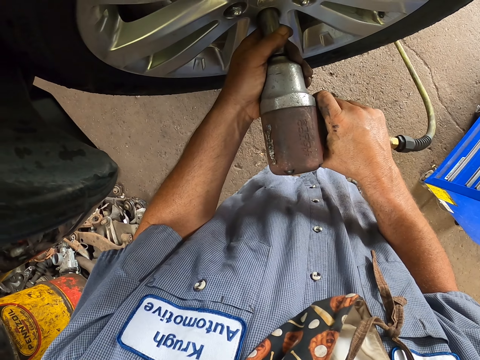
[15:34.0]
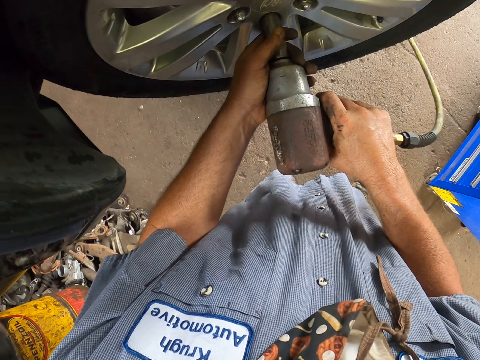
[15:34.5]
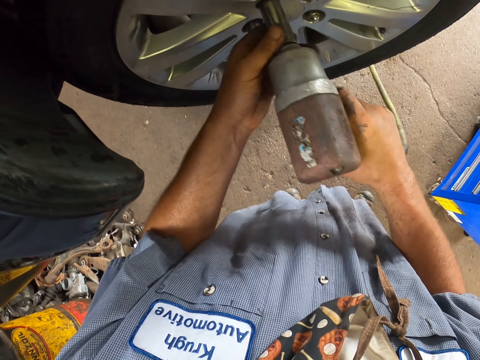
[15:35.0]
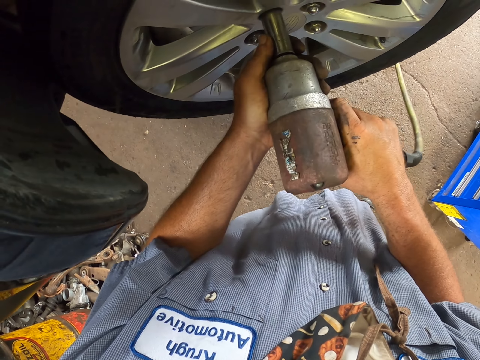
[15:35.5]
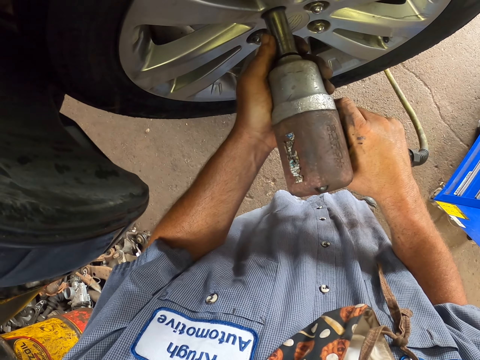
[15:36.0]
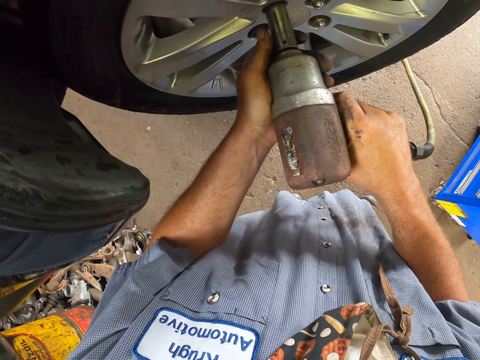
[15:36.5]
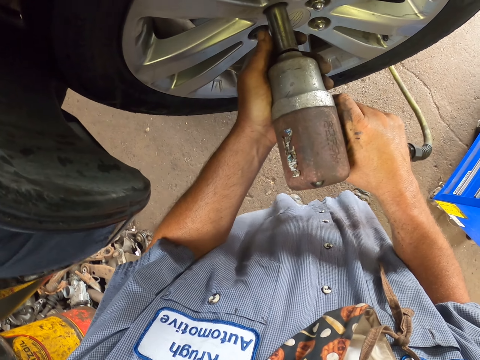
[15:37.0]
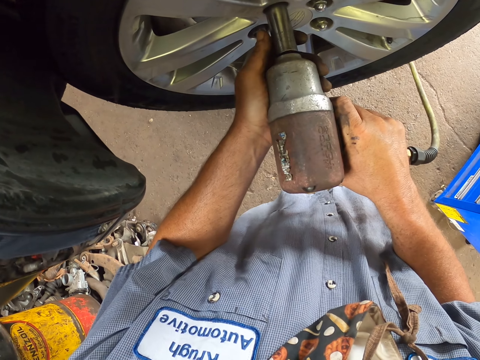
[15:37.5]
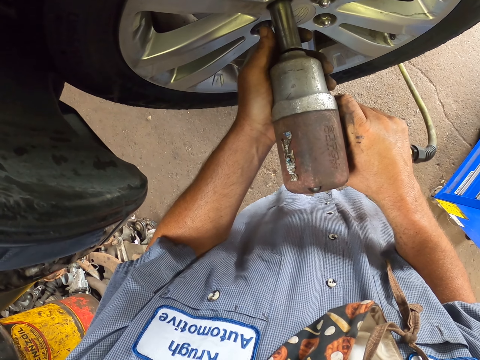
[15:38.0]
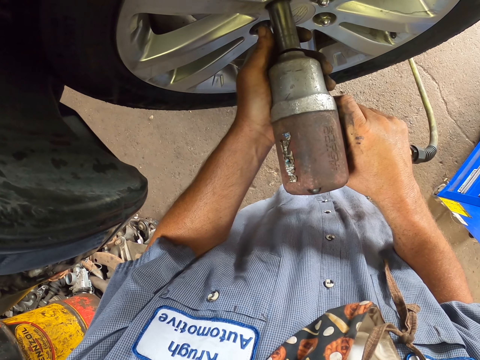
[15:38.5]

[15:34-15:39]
The camera wearer drills the screws on the wheel with a driller with both hands.

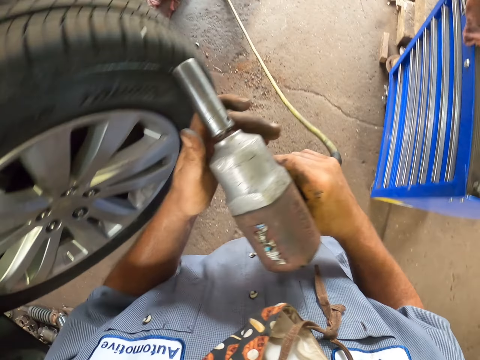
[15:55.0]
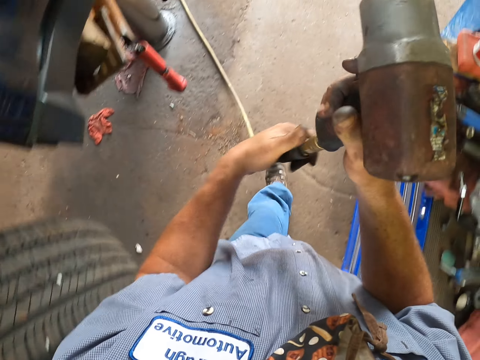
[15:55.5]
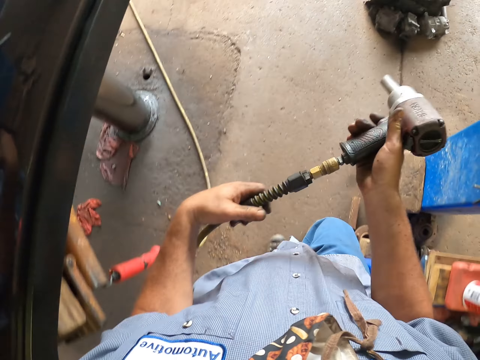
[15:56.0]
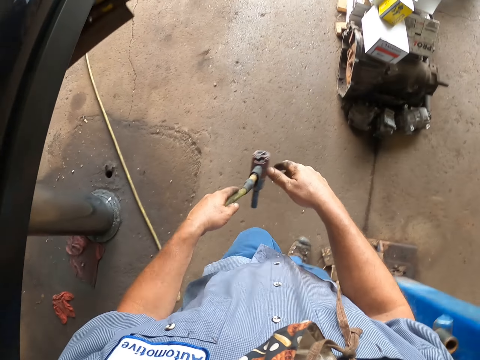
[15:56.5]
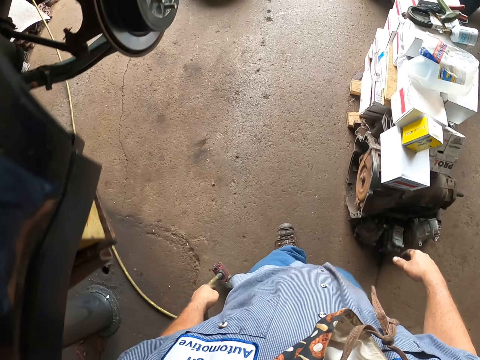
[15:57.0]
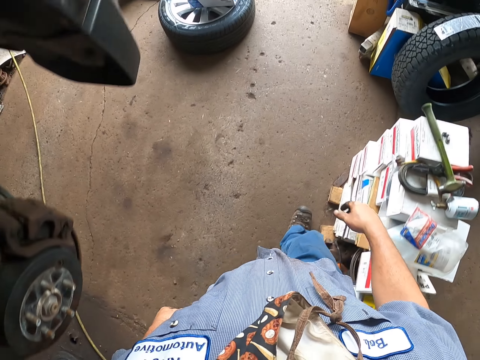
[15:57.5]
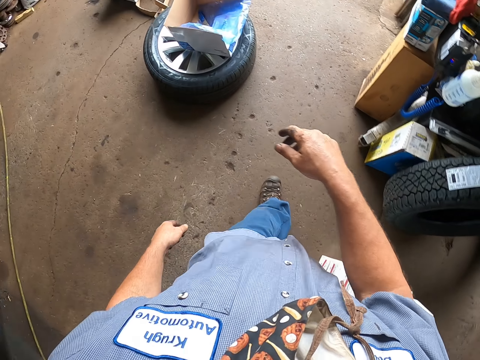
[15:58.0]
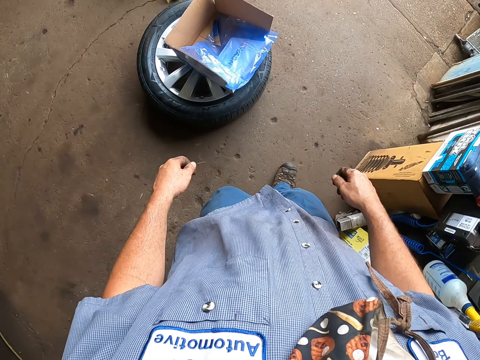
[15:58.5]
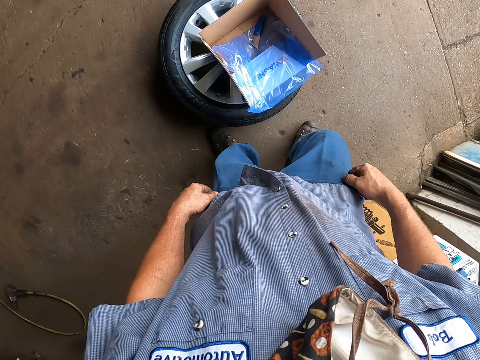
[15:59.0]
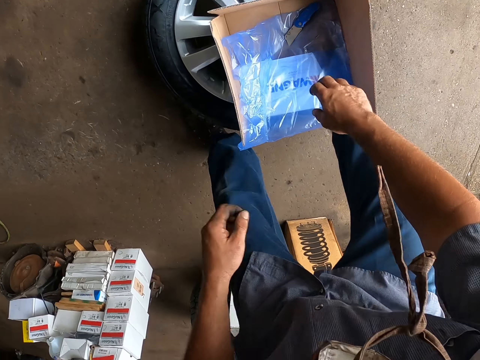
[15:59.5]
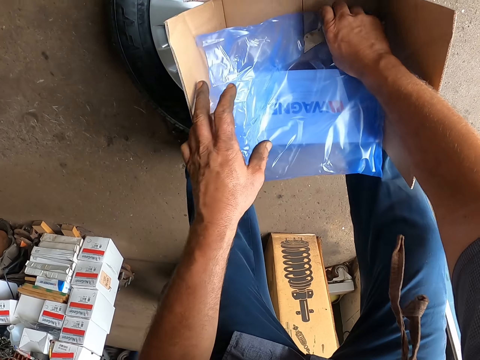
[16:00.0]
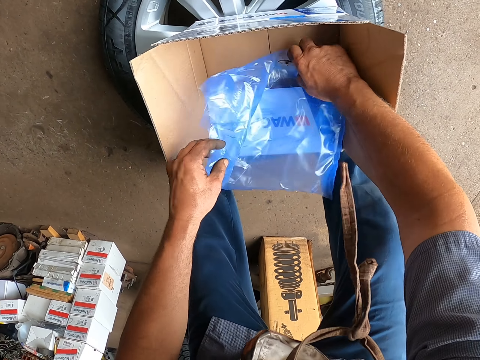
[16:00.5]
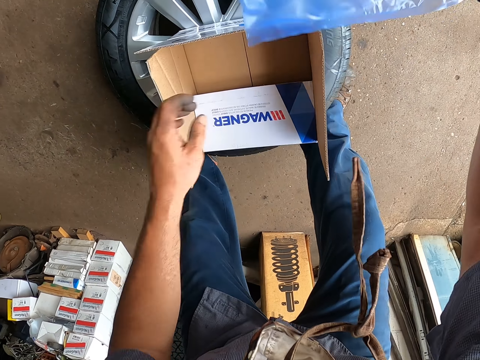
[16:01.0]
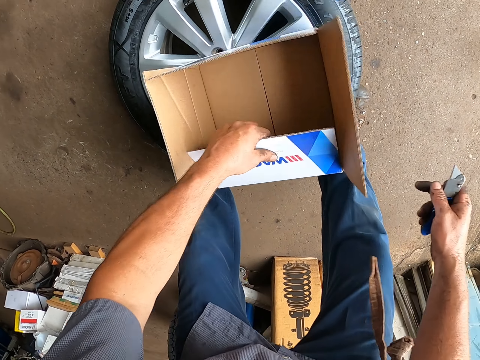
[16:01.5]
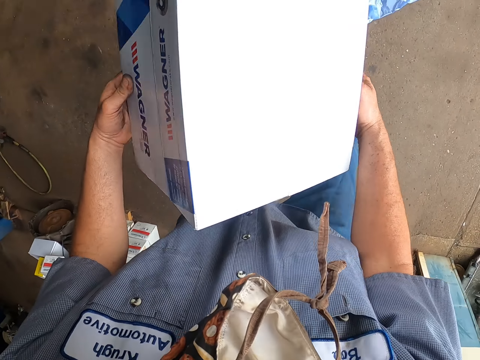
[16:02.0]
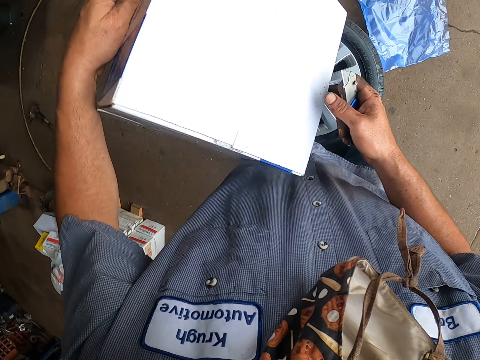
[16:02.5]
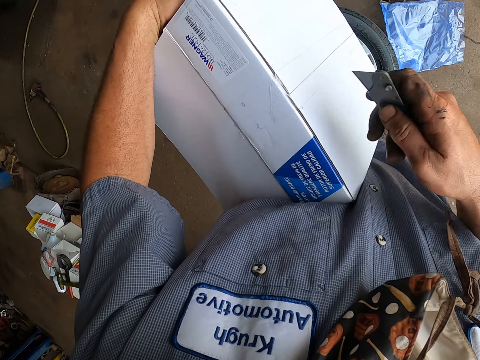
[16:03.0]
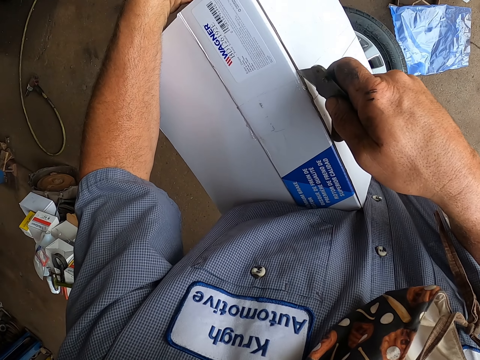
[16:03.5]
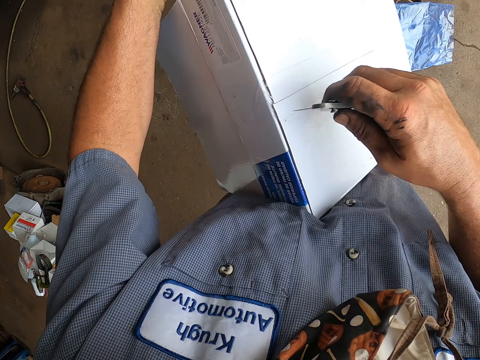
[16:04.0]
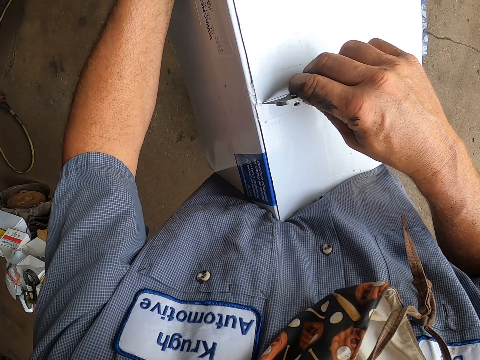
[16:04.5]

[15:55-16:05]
The camera wearer puts the drill machine down with his left hand. He walks around. He picks up a polythene bag with his right hand. He throws the polythene bag. He lifts a carton box with his left hand. He holds the carton box with both hands. He cuts the carton box with a knife with his right hand.

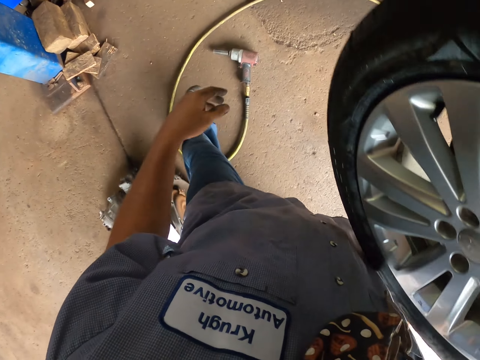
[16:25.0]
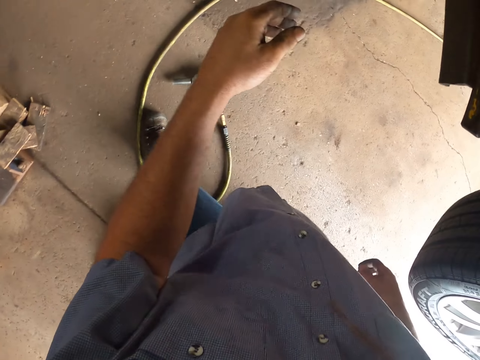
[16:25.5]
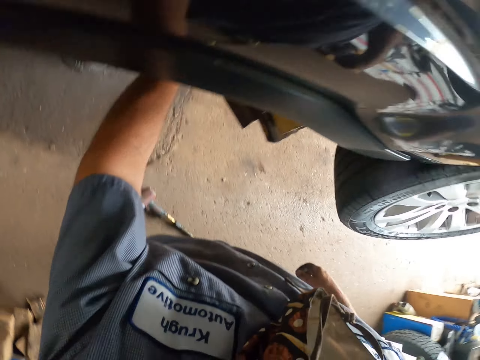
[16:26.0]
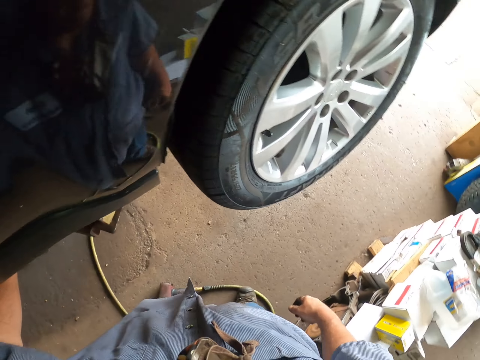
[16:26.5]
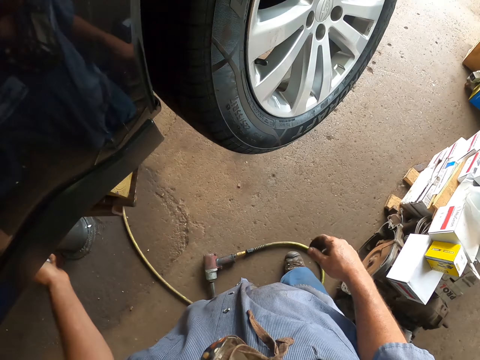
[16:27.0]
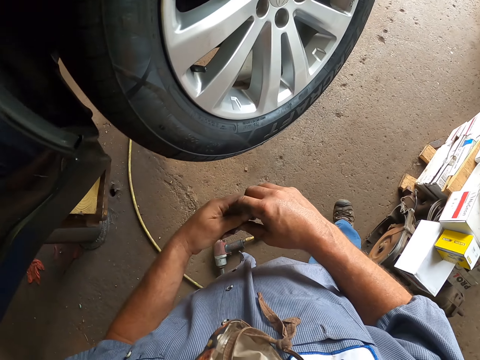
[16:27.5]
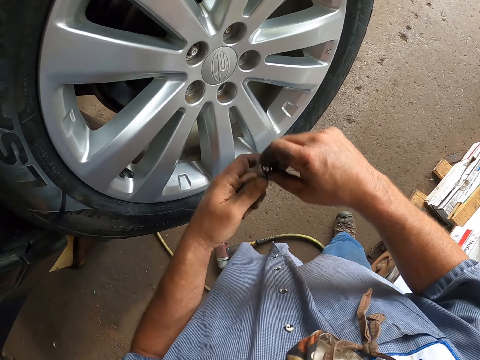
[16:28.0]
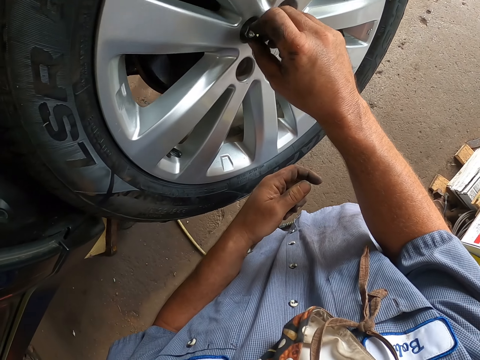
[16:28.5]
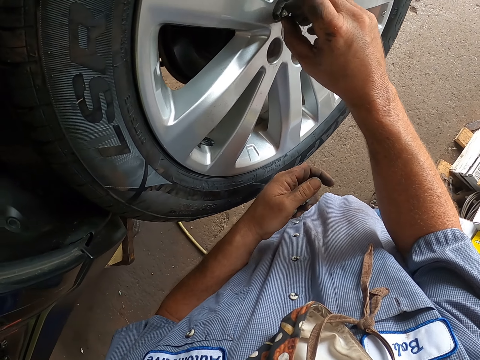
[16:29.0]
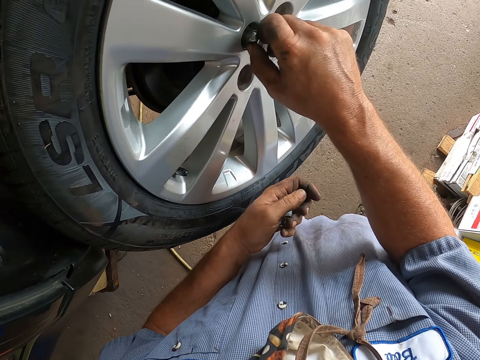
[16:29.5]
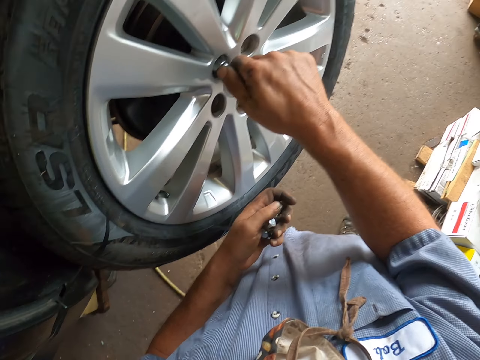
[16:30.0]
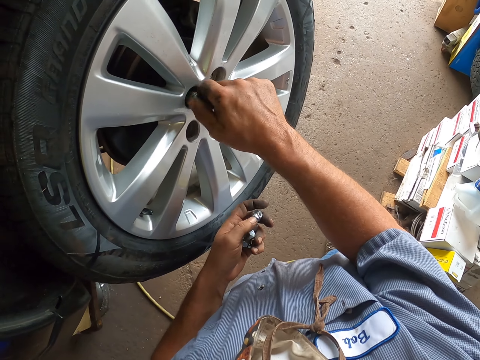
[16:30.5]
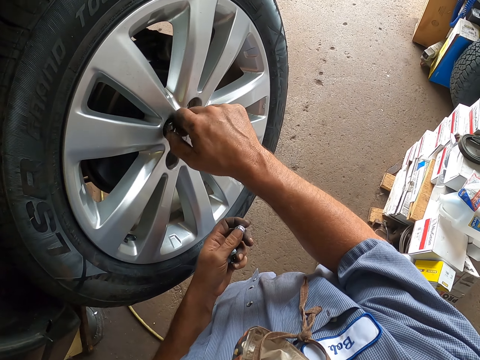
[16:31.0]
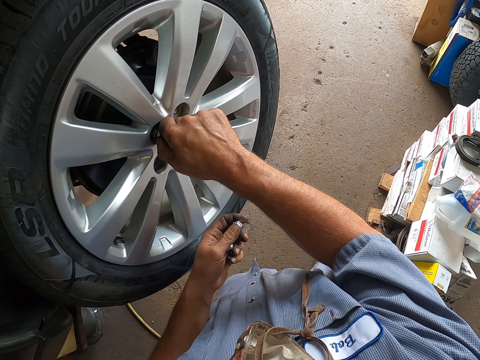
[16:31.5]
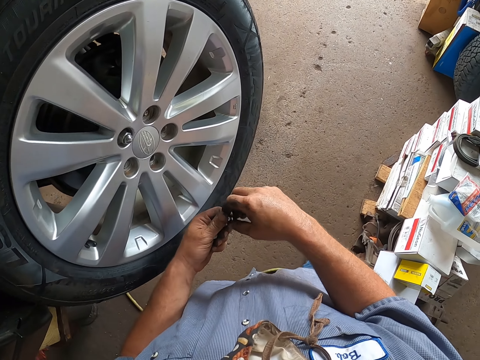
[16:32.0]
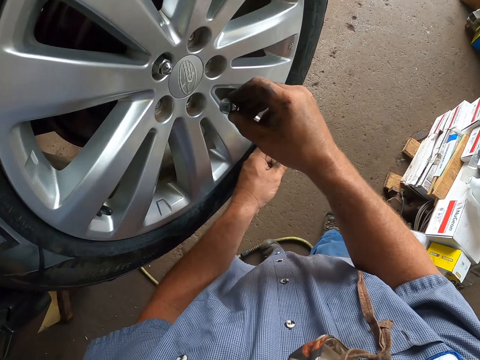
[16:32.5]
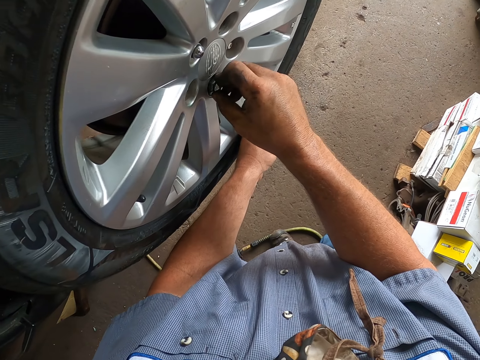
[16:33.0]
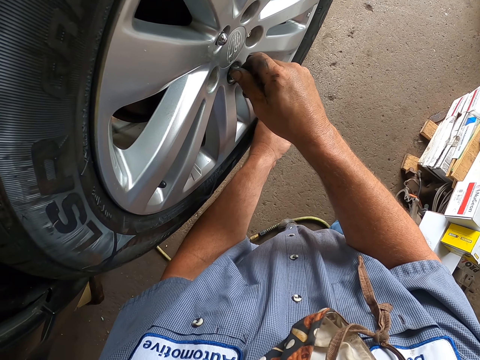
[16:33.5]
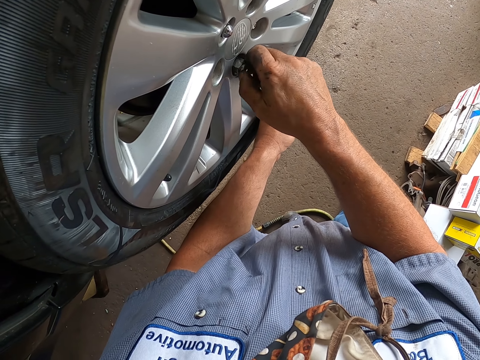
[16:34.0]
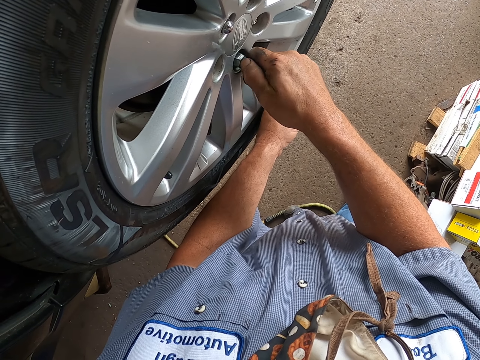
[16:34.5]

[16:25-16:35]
The camera wearer removes a knob with his left hand. He takes the knob with his right hand. He fixes the bolts to the car wheel with his right hand.

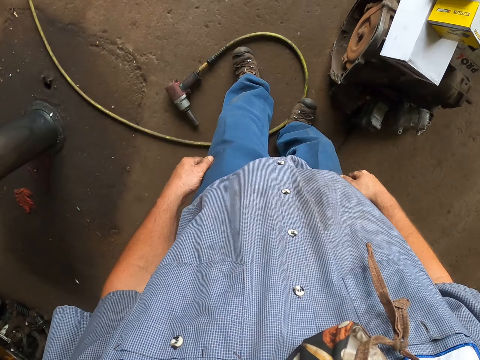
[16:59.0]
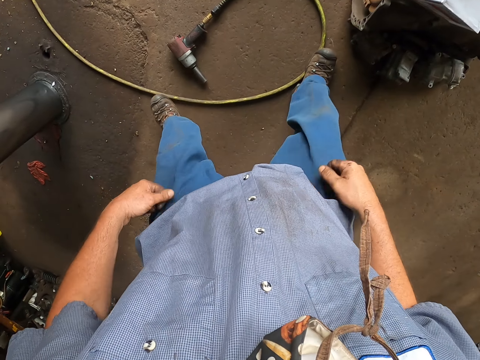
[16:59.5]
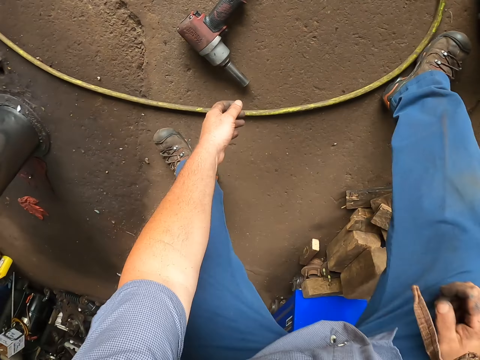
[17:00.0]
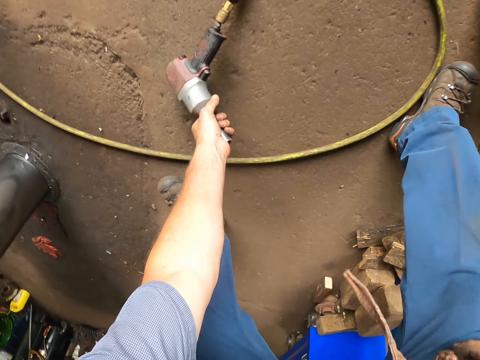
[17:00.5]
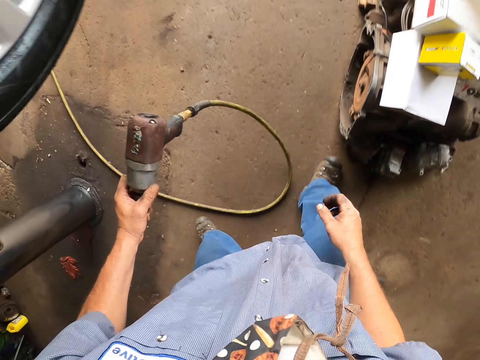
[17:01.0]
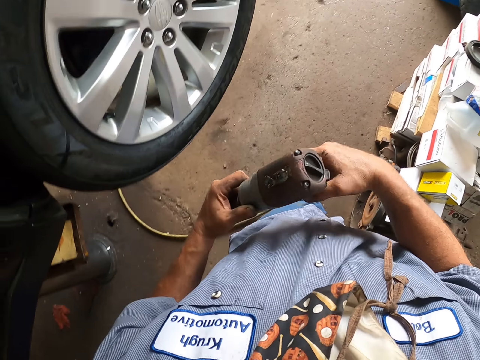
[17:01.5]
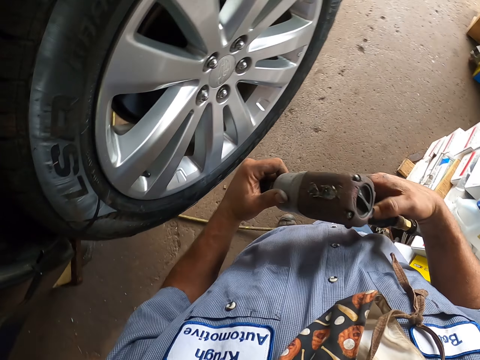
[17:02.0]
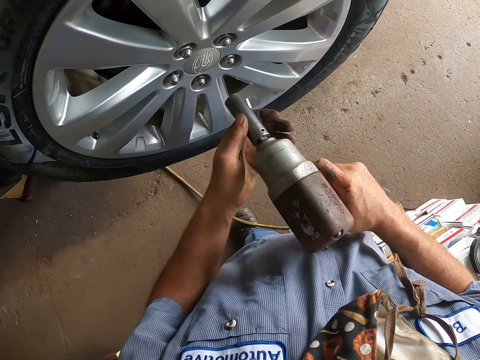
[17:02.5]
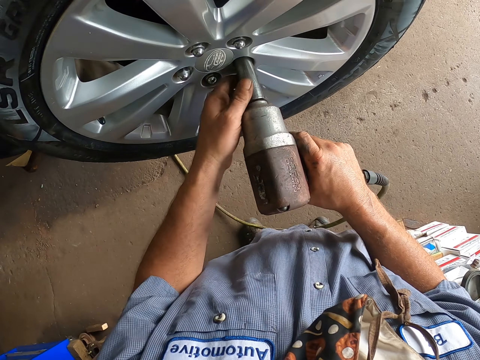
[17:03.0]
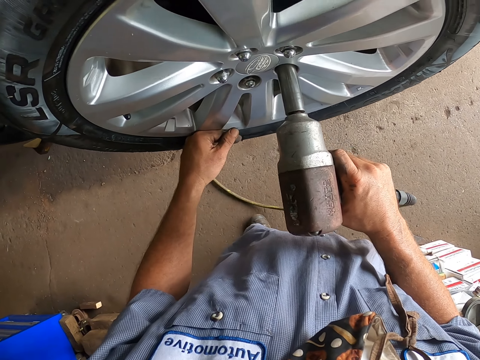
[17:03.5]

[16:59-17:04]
The camera wearer picks up the electric drill or driller with his left hand. He activates the driller with his right hand. He tightens the bolts using the electric drill with his right hand.
